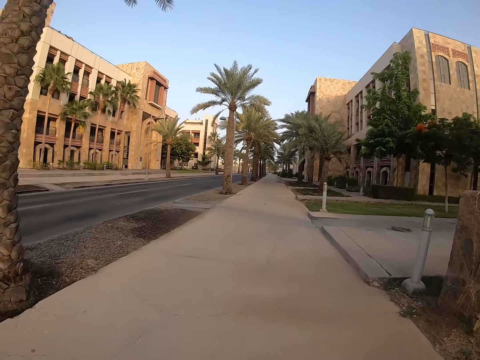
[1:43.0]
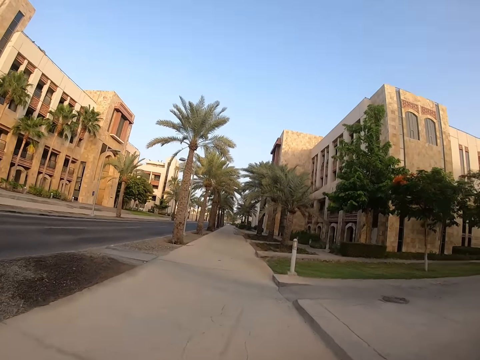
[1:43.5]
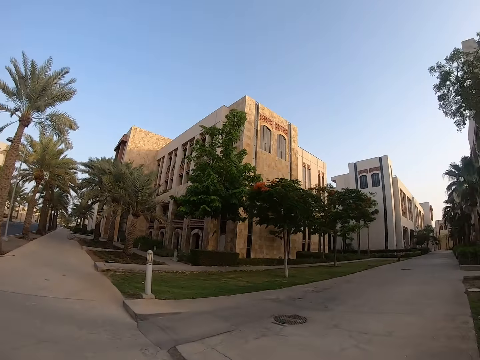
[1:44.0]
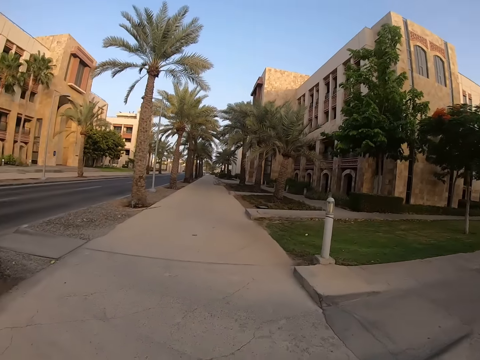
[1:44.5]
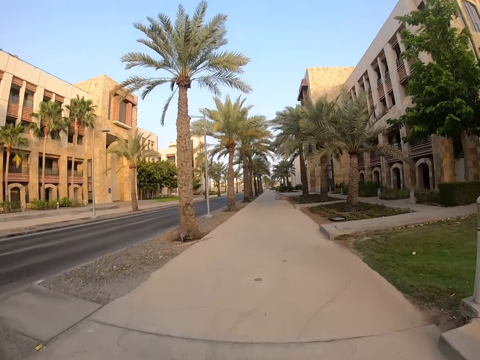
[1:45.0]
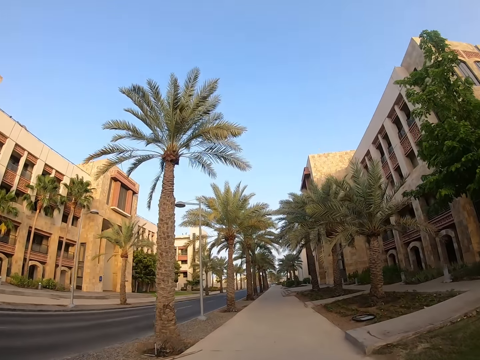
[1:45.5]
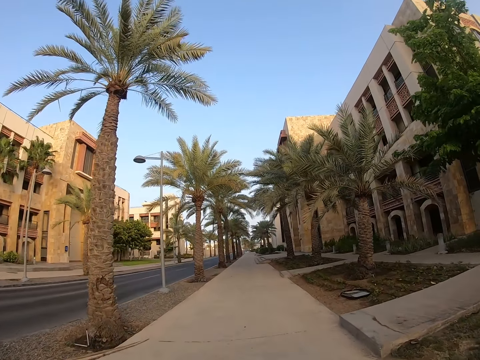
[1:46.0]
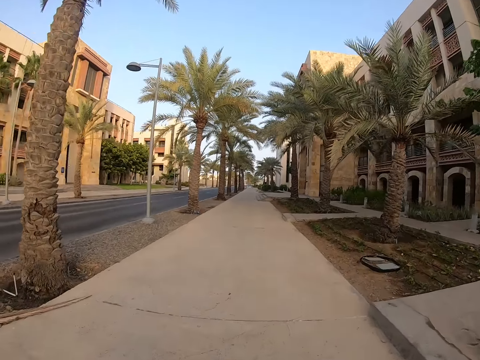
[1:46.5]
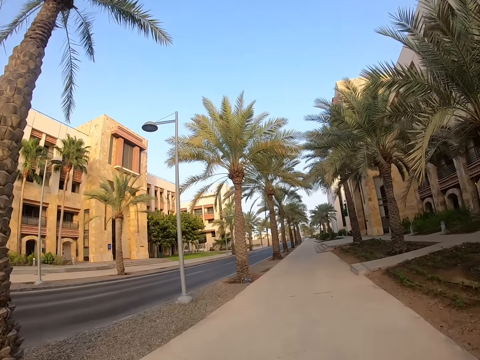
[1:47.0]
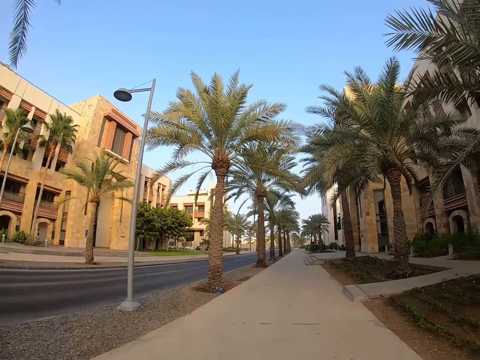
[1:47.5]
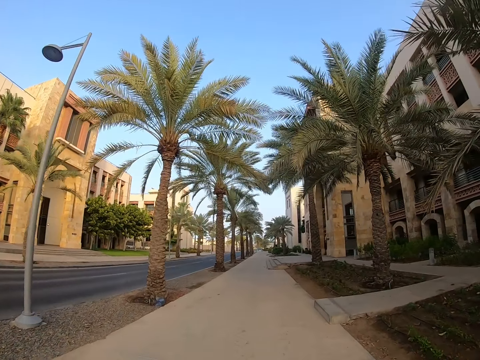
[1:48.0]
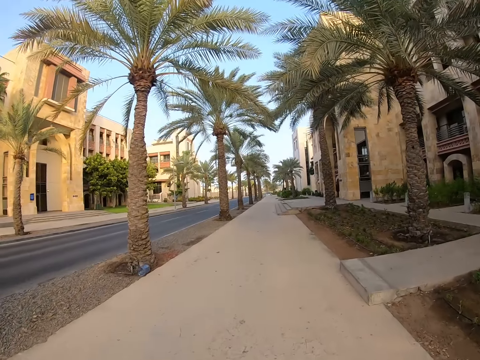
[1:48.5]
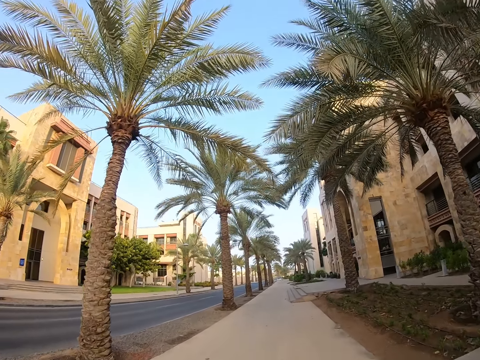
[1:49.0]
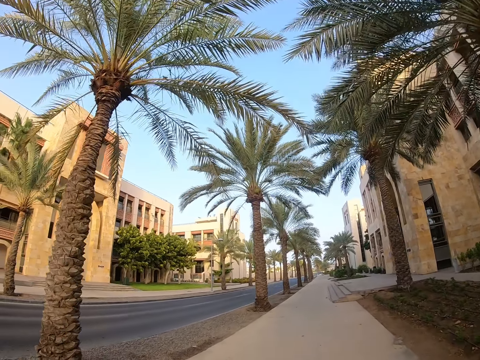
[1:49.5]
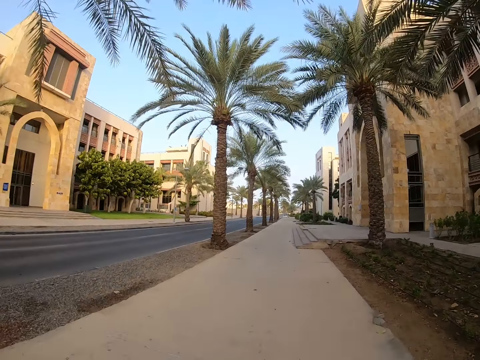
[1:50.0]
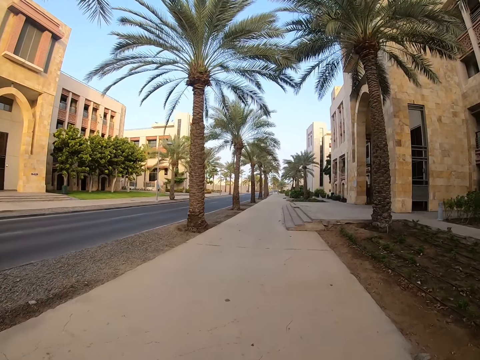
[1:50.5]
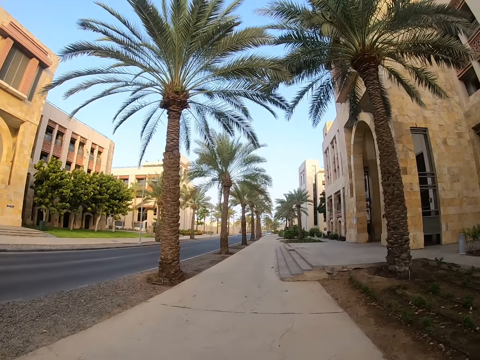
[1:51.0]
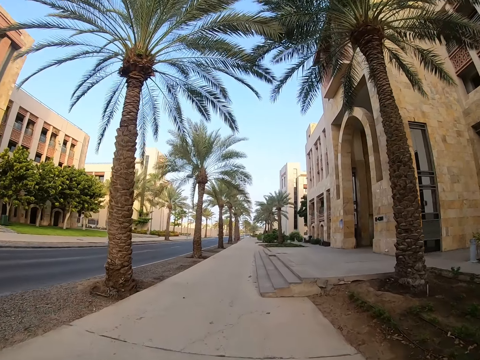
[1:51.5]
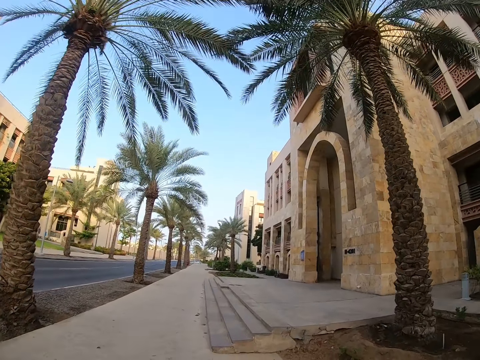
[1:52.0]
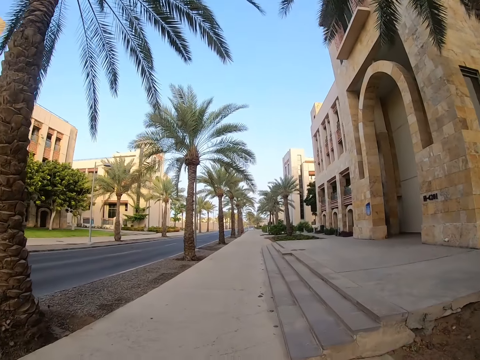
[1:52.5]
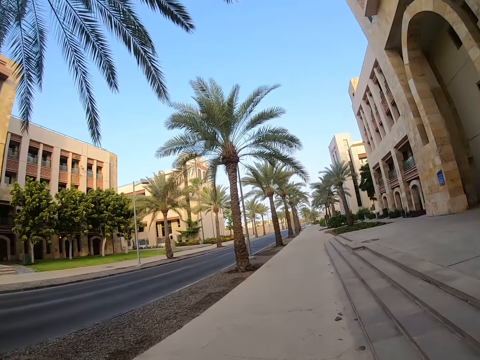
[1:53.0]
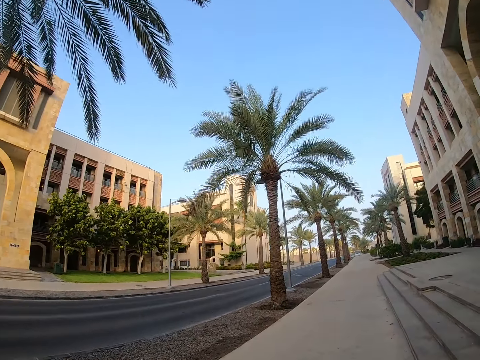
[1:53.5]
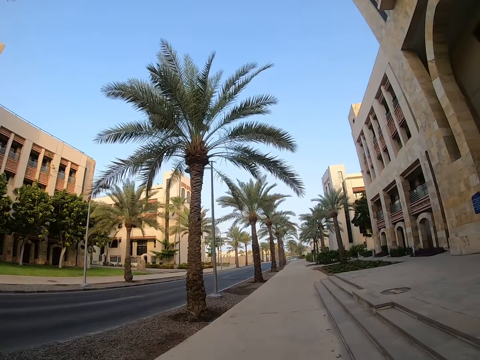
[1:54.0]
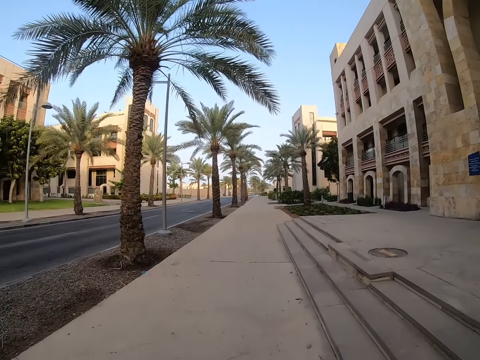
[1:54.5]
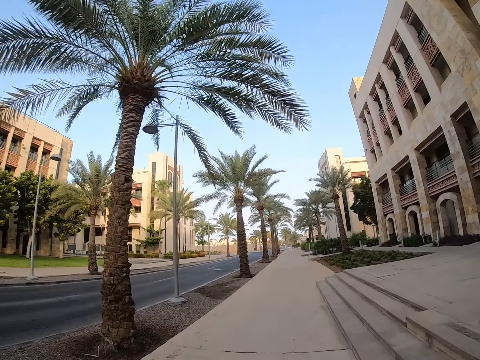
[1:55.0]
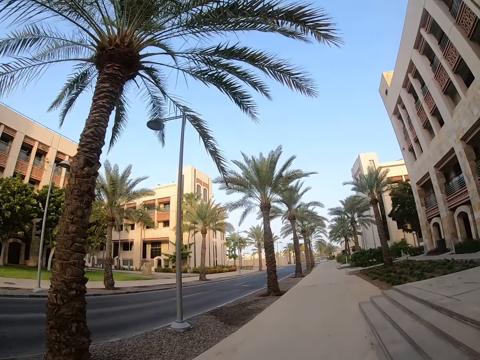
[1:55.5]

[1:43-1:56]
The camera wearer turns around. They run on the pavement.

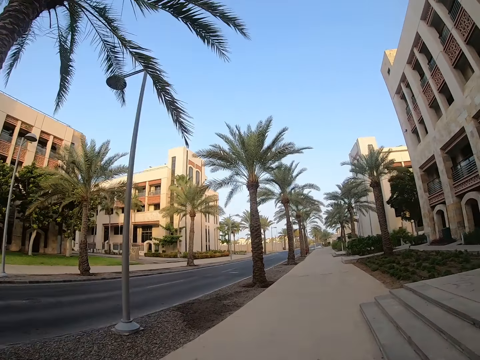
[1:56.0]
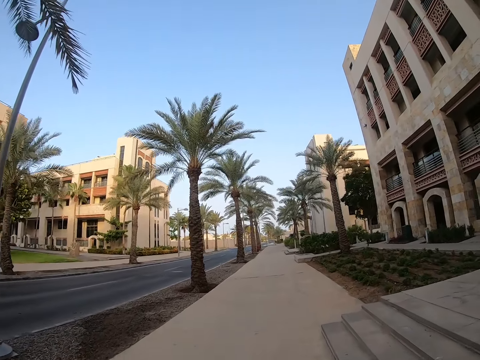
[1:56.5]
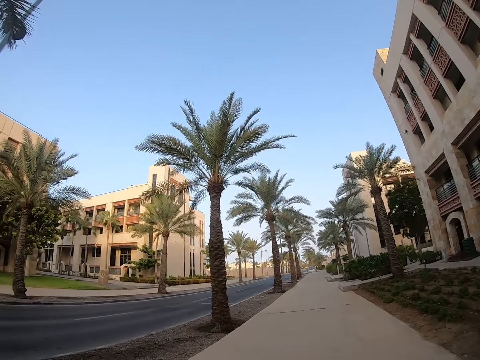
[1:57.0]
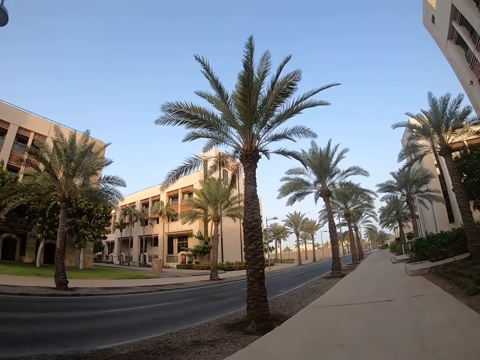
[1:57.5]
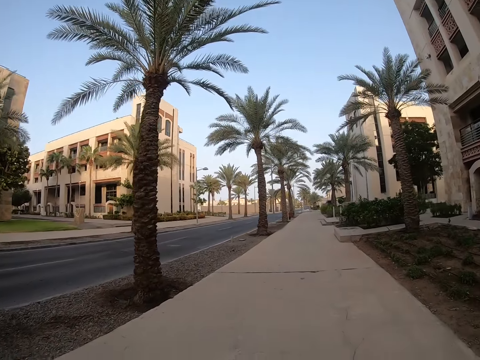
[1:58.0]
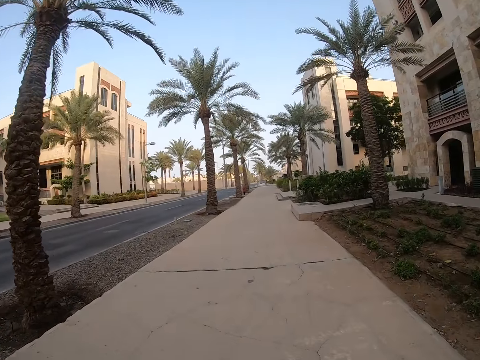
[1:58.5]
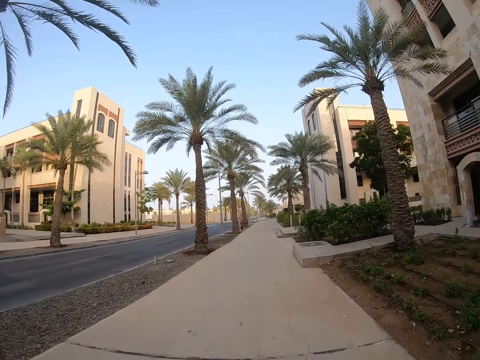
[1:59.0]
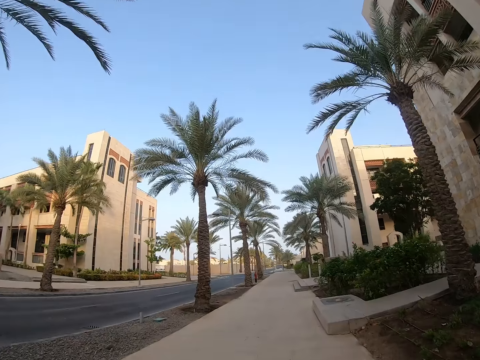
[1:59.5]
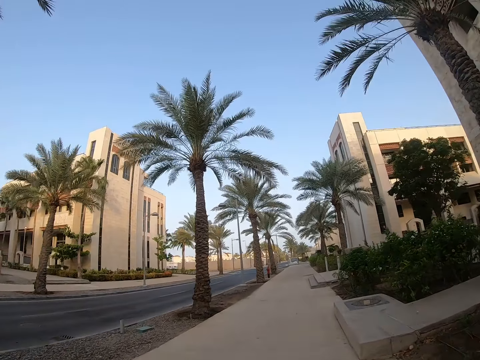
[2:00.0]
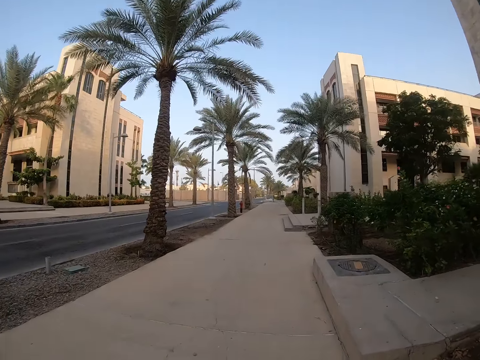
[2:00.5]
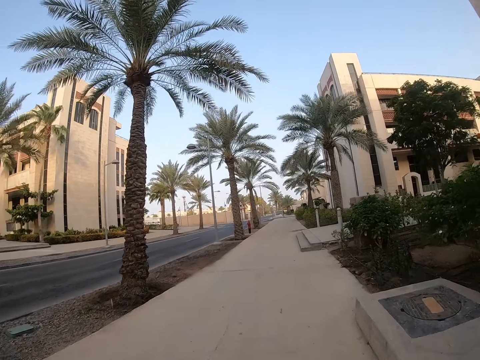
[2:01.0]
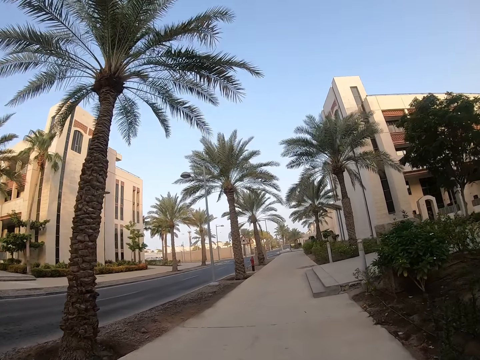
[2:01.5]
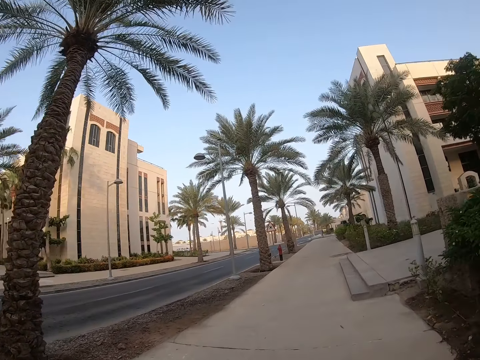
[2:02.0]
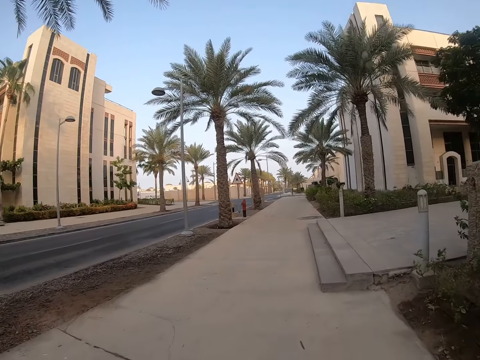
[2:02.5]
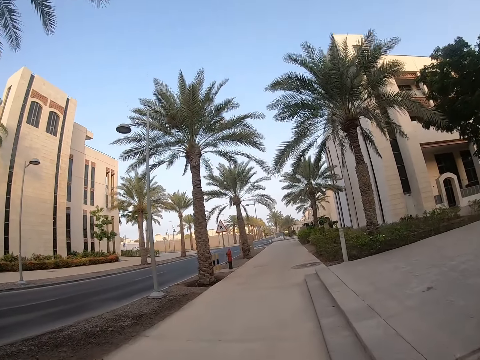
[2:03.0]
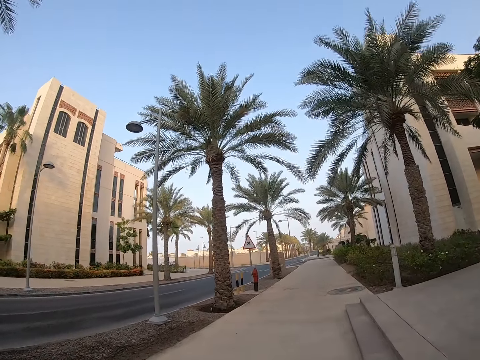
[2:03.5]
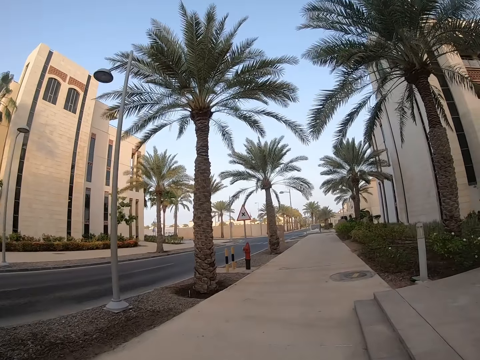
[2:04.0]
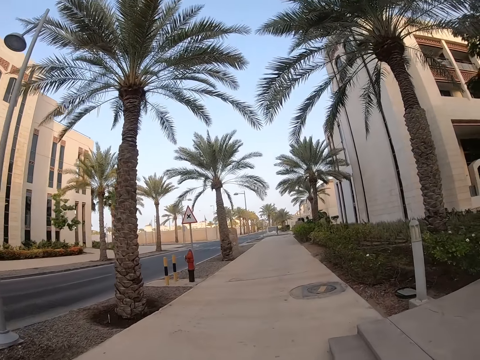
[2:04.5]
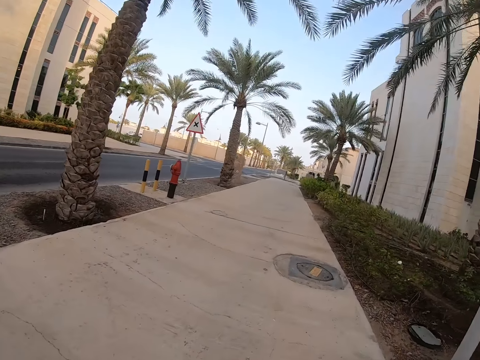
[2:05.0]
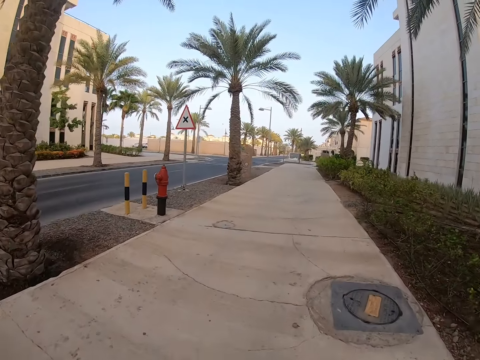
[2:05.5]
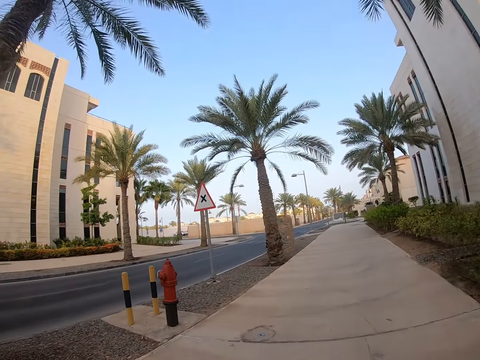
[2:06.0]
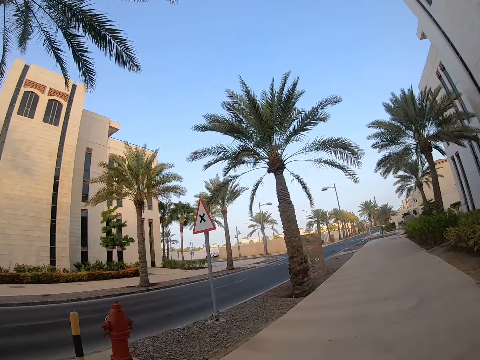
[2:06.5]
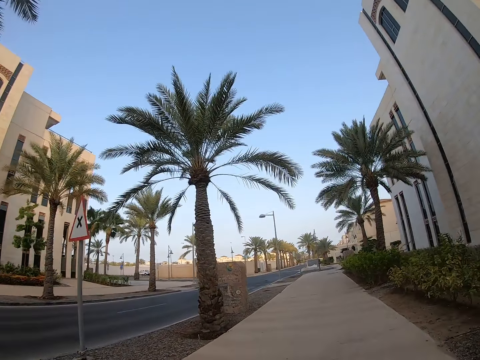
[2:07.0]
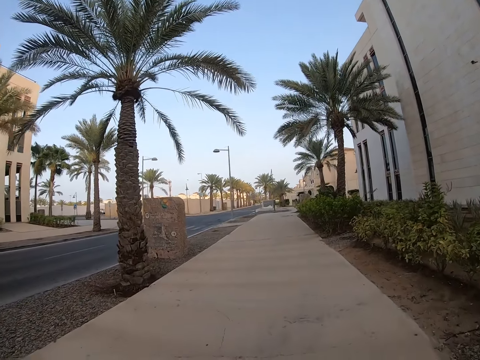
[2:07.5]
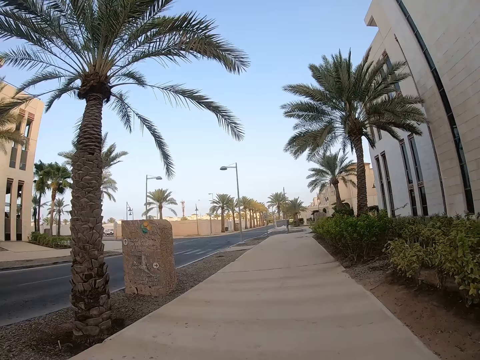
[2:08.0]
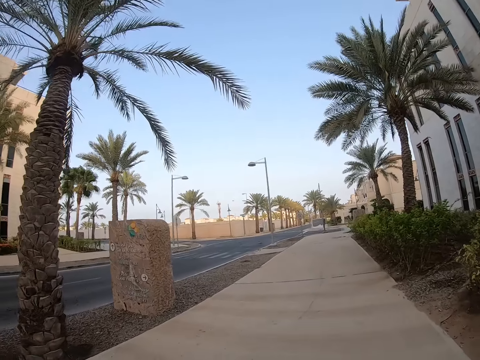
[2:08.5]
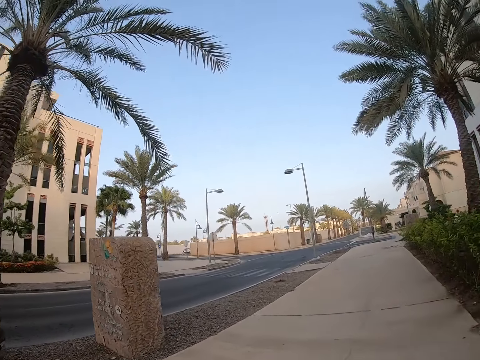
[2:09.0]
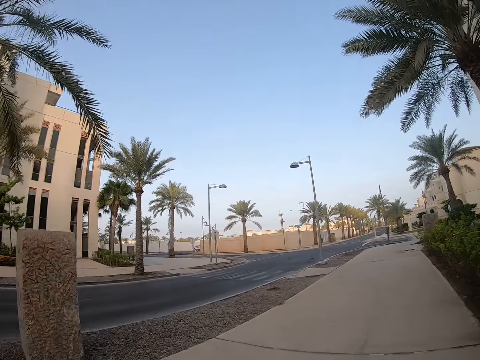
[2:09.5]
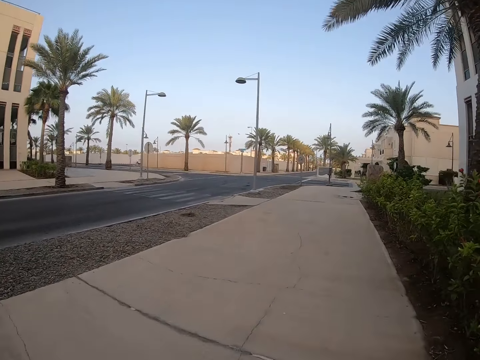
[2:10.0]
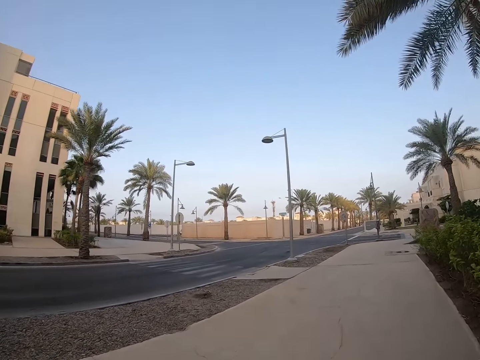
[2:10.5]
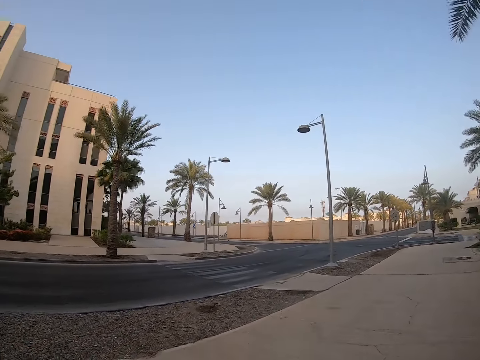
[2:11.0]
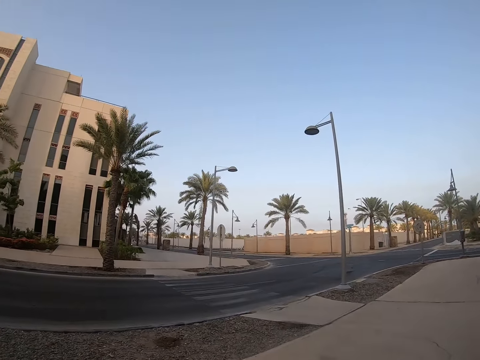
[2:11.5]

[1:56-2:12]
The camera wearer looks around. They run on the pavement. They look around.
